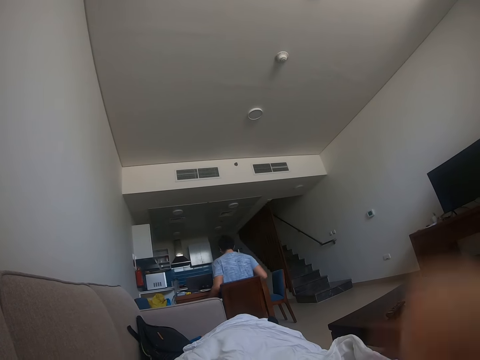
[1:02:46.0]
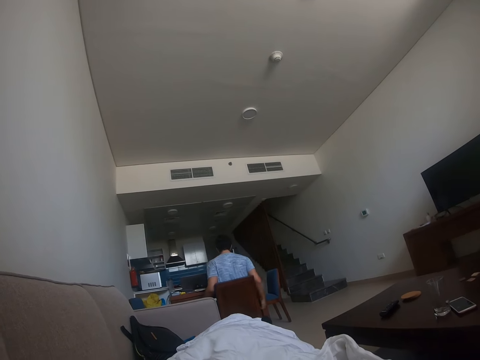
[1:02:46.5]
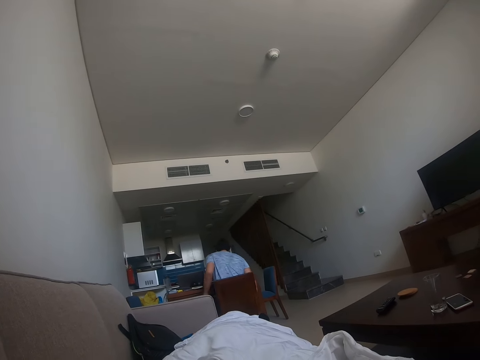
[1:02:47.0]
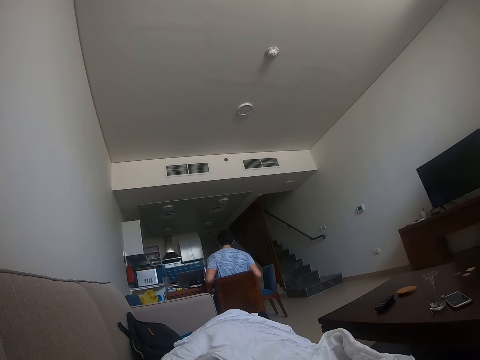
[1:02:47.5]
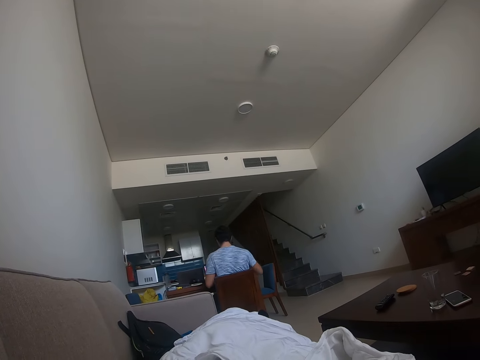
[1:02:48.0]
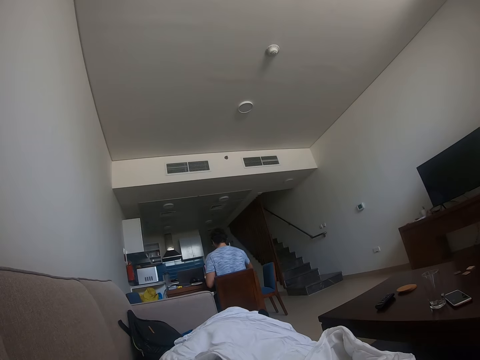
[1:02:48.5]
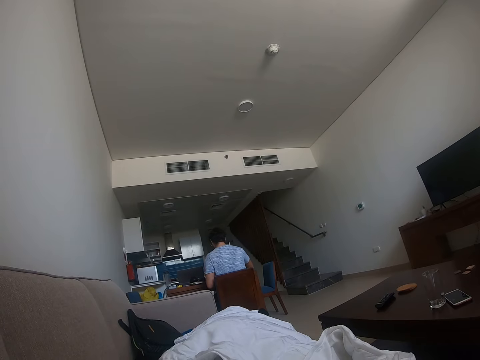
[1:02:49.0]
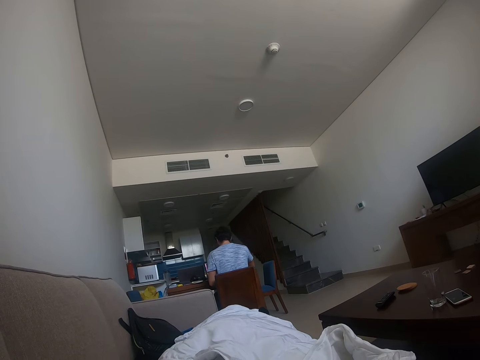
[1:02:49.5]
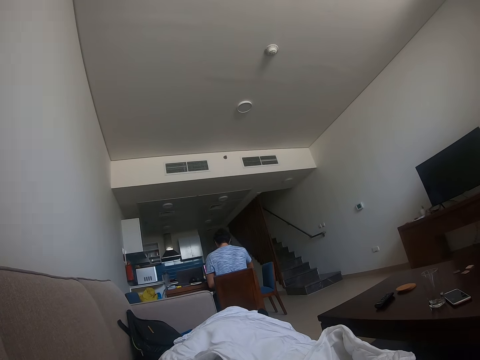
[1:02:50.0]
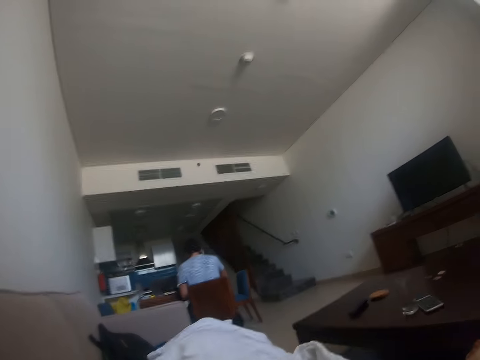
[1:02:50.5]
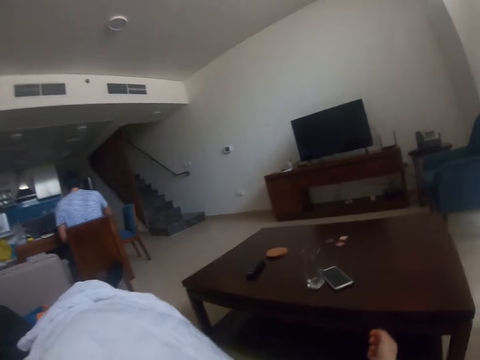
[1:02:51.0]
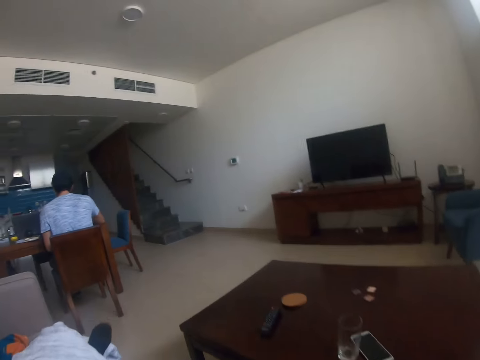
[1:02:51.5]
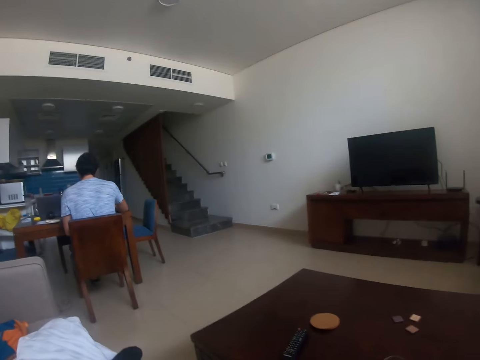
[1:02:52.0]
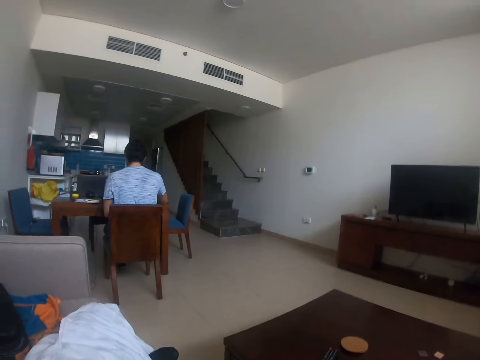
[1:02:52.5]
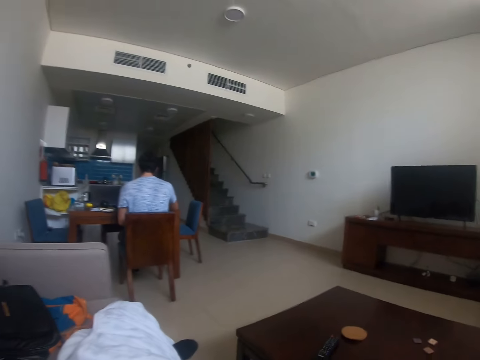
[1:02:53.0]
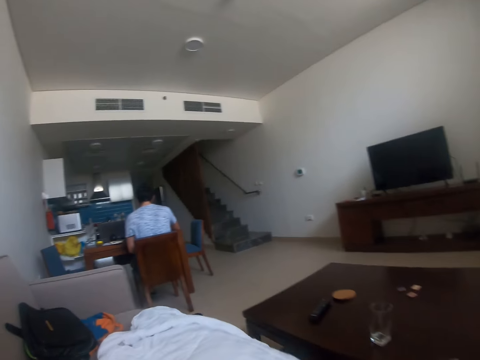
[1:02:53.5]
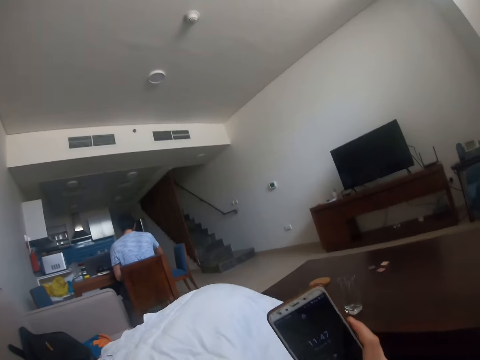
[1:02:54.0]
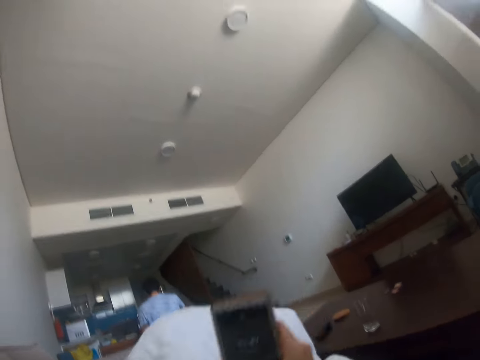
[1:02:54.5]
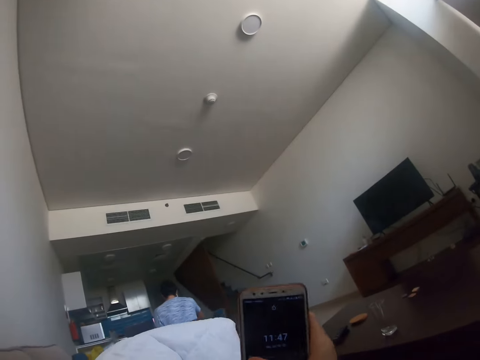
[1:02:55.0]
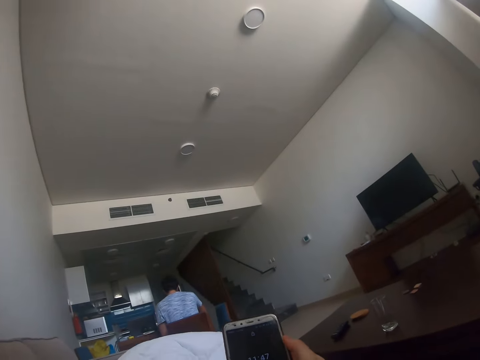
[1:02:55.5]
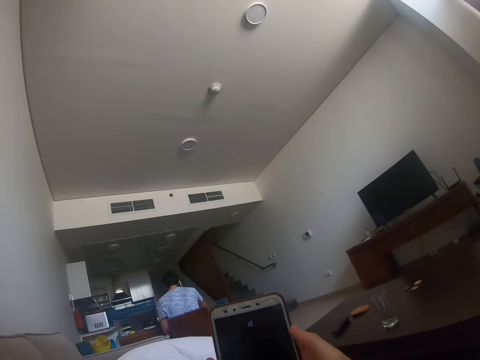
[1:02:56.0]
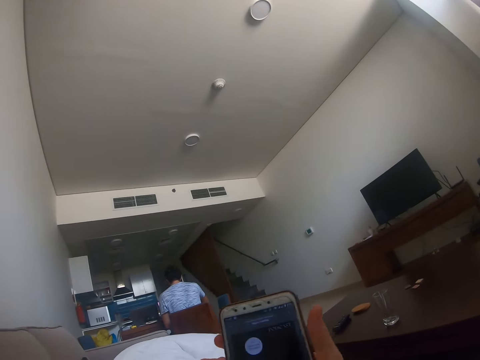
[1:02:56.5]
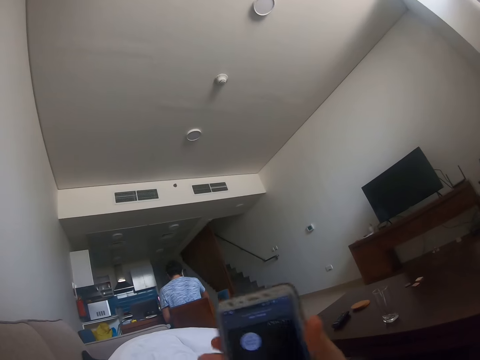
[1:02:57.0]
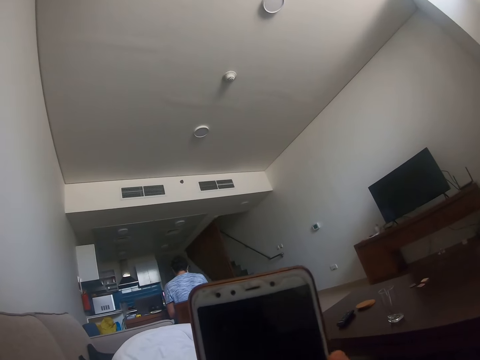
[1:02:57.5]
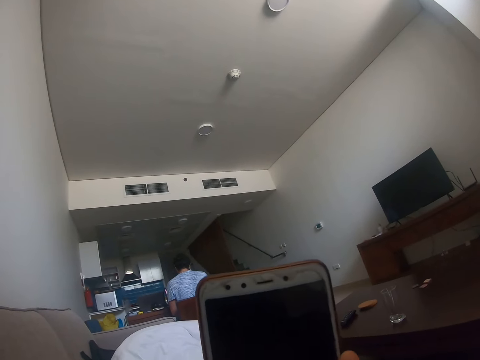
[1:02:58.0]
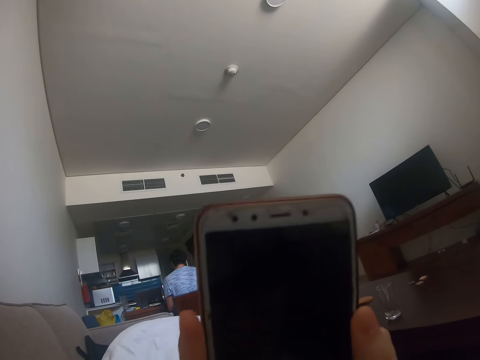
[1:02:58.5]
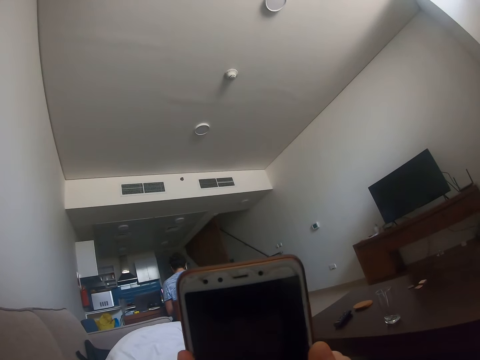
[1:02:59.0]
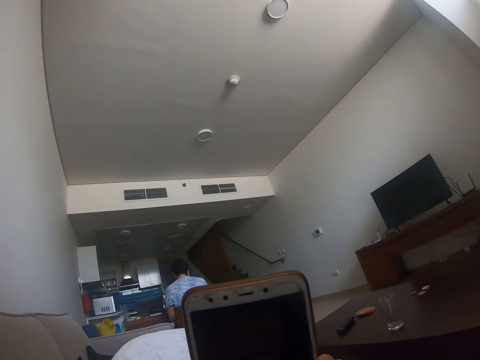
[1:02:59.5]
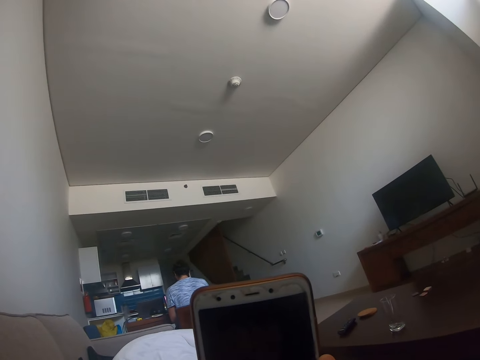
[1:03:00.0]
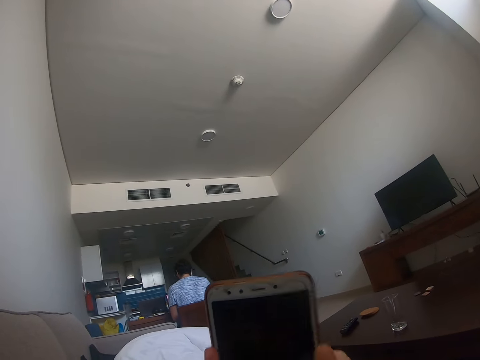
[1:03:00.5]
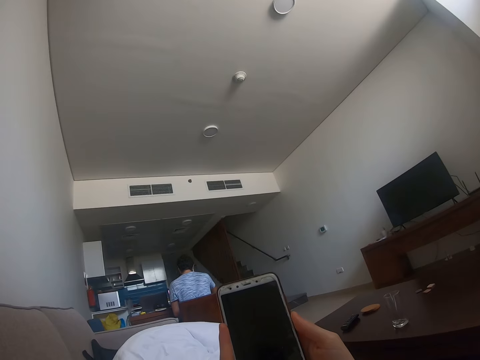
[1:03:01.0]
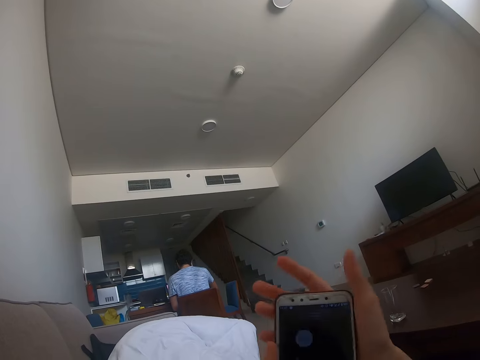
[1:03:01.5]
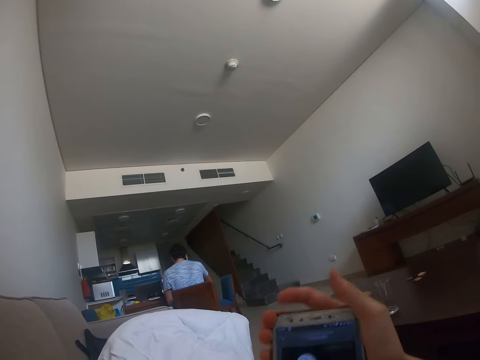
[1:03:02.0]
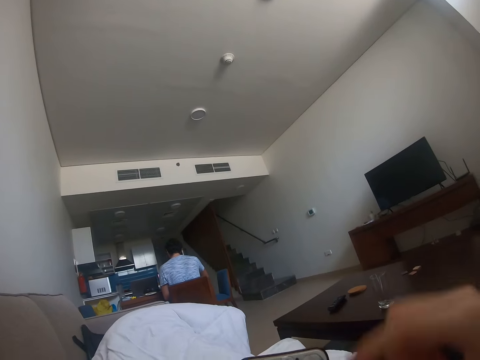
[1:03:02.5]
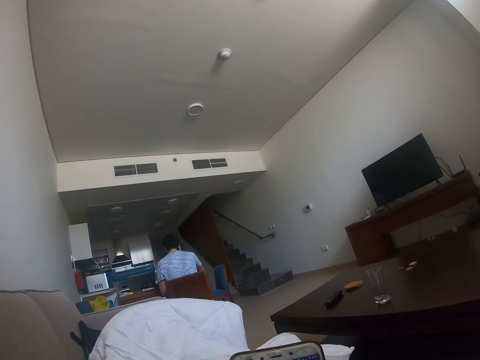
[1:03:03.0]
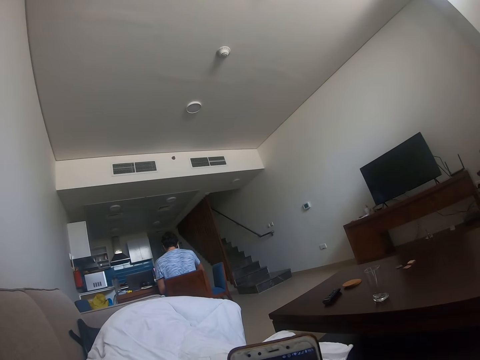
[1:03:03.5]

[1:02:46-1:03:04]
The camera wearer stretches their hand. They look around. They pick up their phone from the table. They operate the phone and scroll the phone.

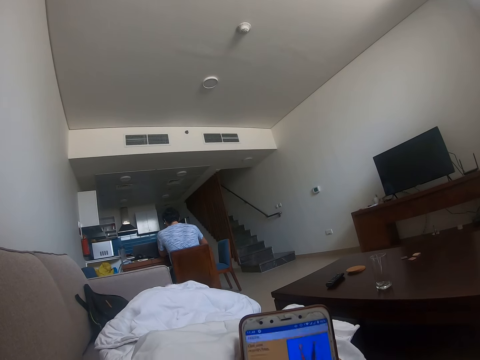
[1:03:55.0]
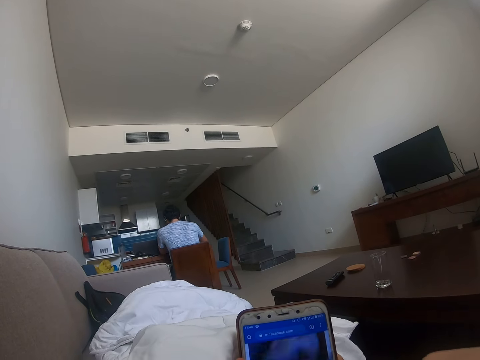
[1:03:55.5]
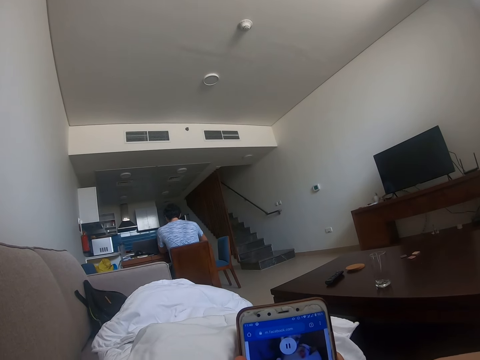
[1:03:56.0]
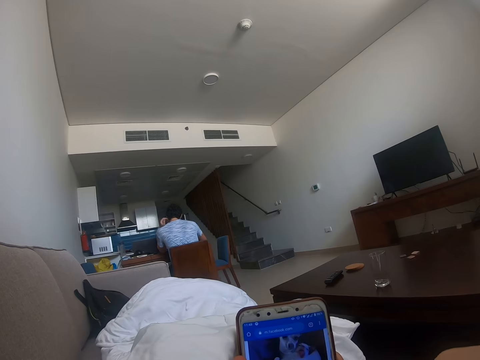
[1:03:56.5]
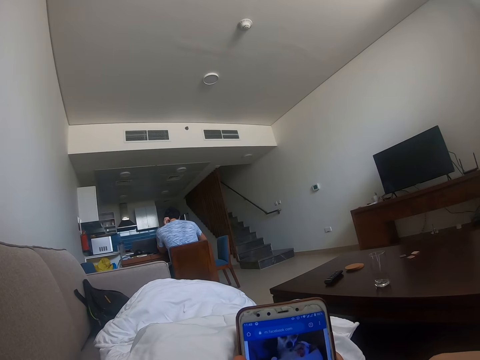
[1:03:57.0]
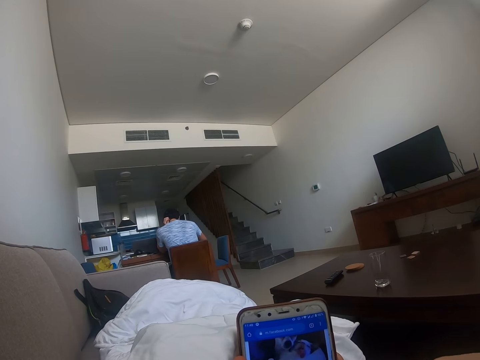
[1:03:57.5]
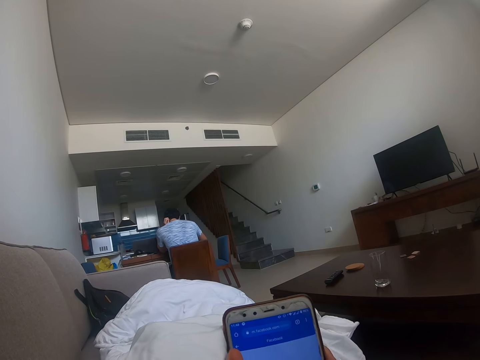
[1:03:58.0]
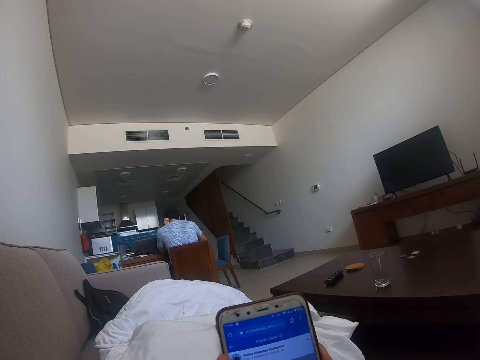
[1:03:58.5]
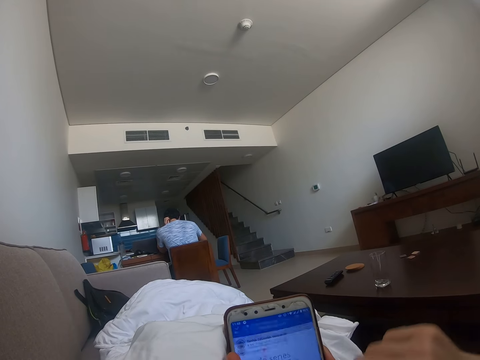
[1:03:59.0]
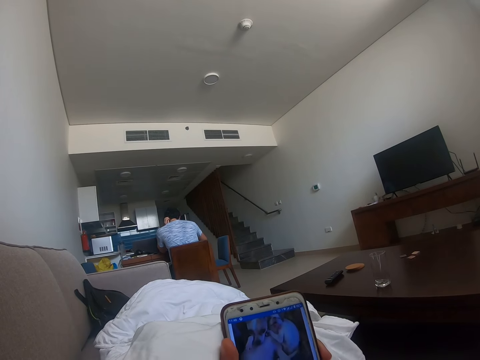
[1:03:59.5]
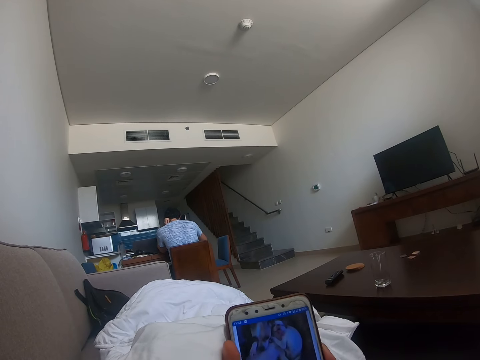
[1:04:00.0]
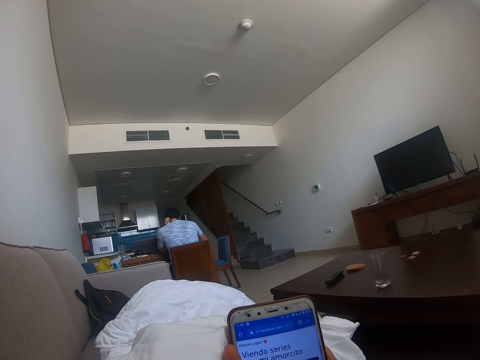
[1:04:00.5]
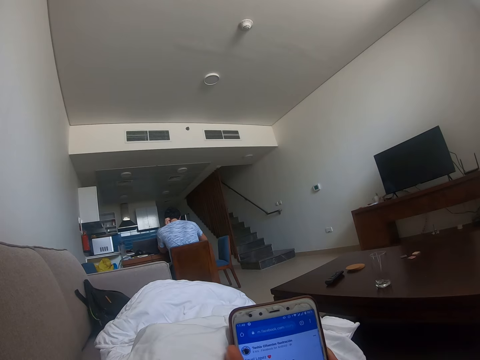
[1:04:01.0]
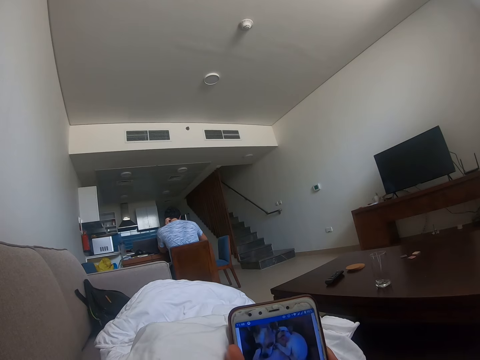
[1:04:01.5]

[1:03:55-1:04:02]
A man scratches his head.
